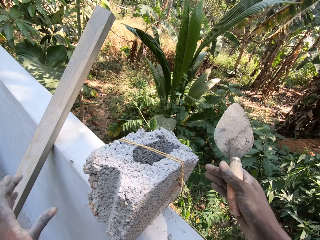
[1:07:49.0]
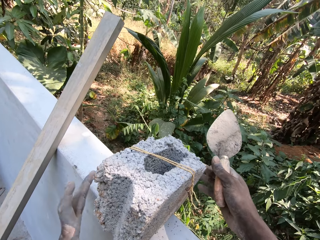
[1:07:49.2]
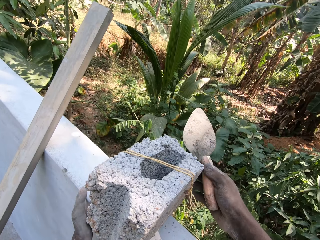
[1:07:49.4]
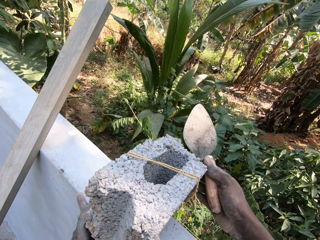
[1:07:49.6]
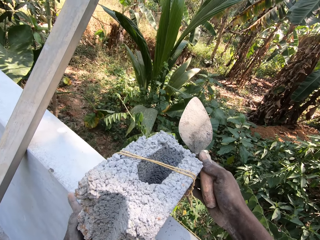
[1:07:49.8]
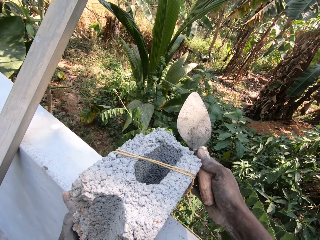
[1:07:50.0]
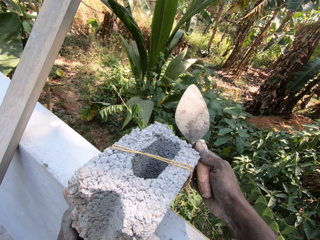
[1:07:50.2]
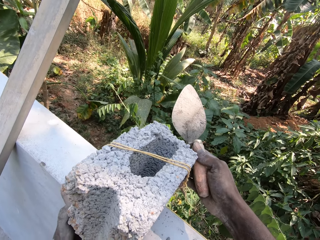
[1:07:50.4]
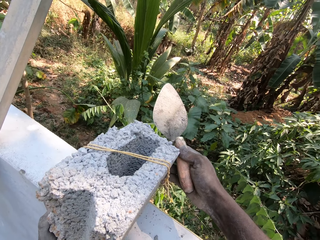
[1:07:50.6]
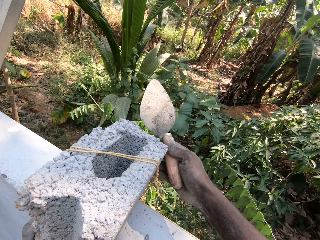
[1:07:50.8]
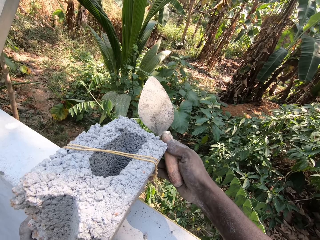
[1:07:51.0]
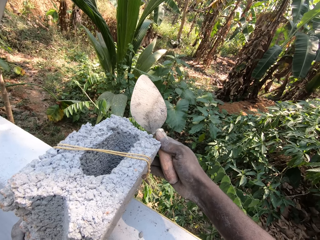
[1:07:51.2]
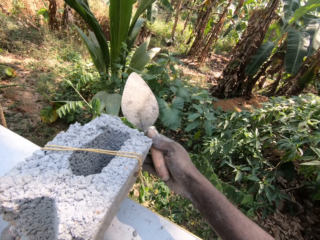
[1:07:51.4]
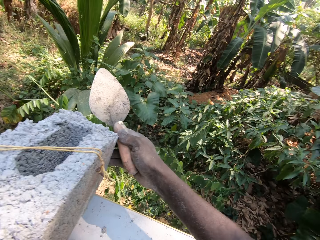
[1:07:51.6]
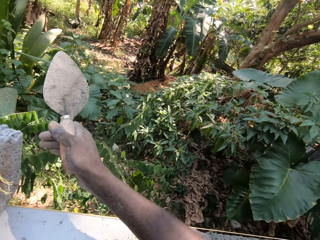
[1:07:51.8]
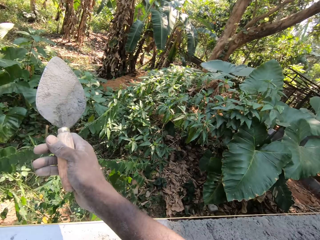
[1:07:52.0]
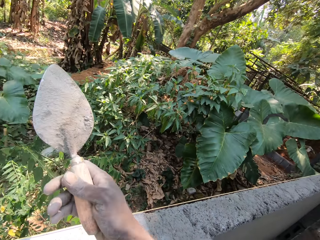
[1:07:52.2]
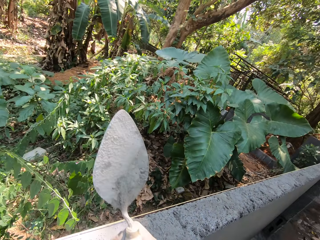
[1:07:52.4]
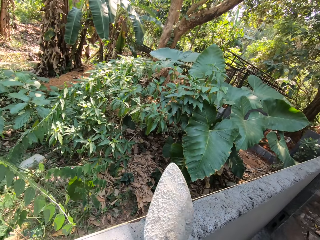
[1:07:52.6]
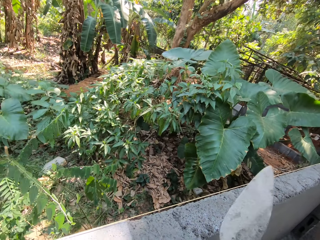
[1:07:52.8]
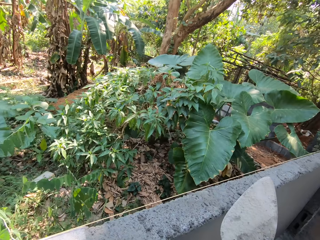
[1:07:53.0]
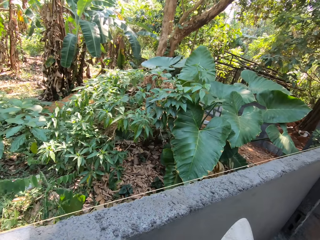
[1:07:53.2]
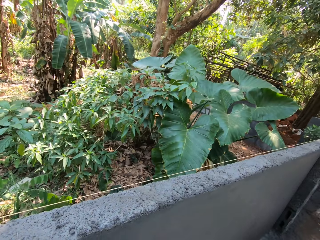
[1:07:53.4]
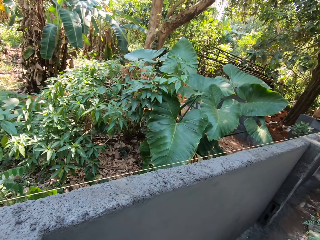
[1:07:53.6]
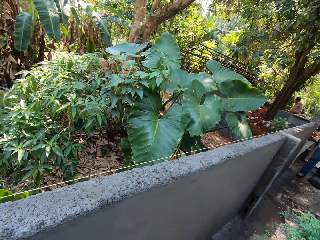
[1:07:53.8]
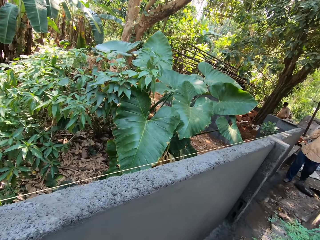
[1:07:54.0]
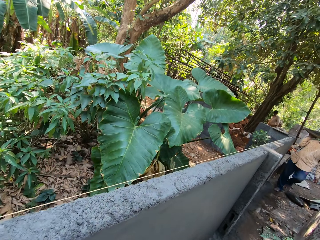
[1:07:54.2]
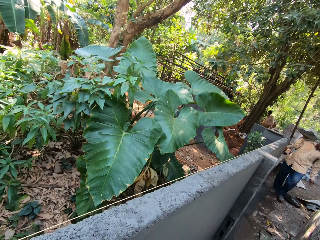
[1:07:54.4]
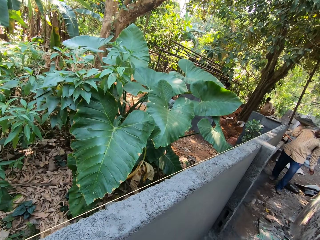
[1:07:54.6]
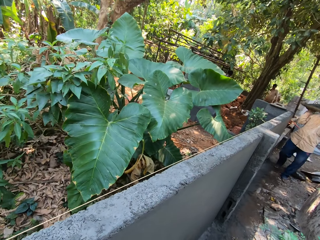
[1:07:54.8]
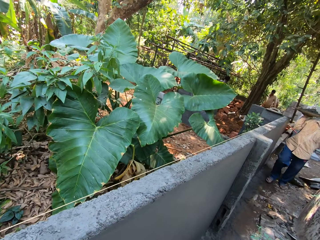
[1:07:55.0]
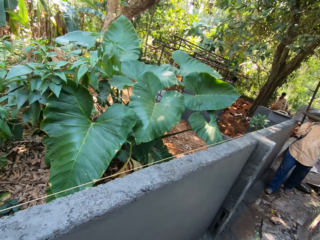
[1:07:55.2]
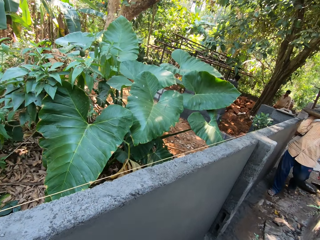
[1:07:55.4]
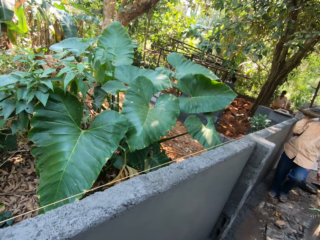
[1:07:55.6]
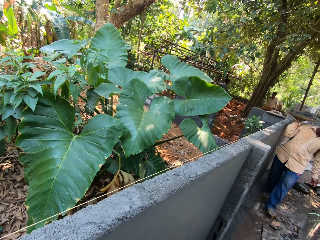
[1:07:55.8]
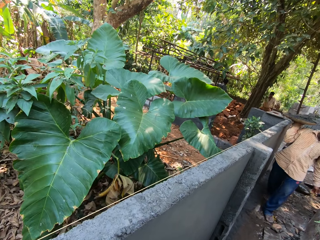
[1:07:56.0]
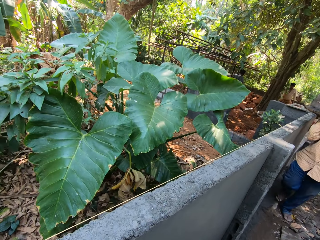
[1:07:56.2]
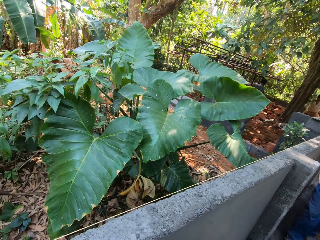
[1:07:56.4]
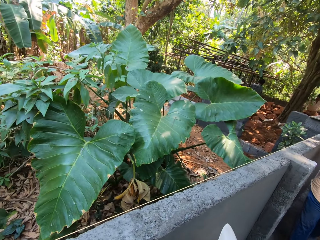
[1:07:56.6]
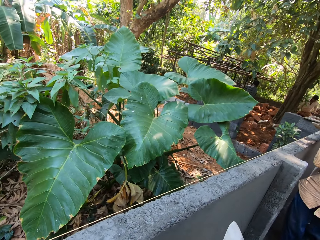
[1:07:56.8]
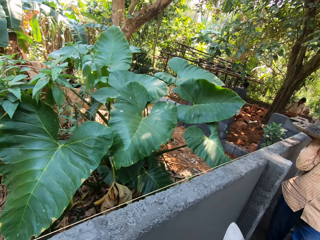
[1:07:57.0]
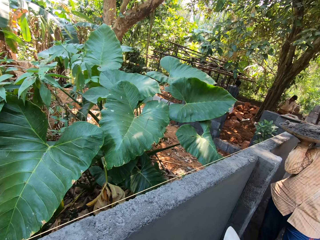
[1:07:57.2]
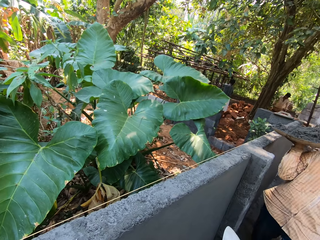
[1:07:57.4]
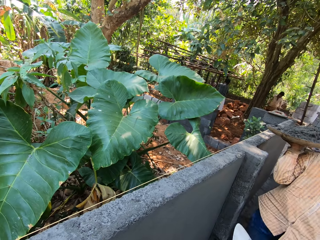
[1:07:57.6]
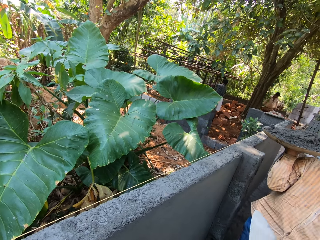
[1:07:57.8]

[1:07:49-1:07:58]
The camera wearer places the piece of wood or steel on the fence with his left hand. He adjusts a block on the fence with his hands. He walks. A man brings a tray of cement mortar towards the camera wearer.

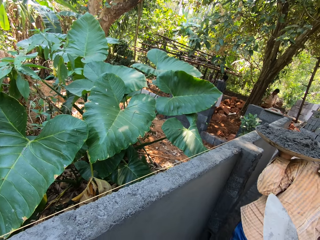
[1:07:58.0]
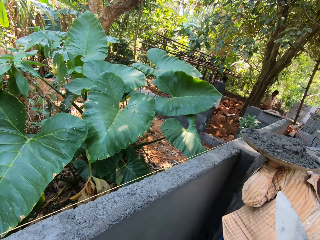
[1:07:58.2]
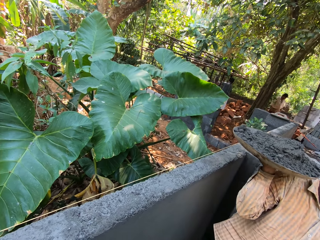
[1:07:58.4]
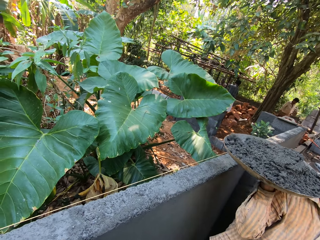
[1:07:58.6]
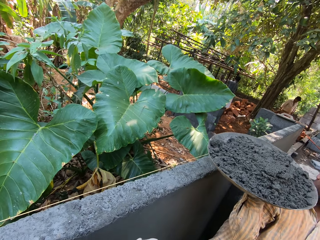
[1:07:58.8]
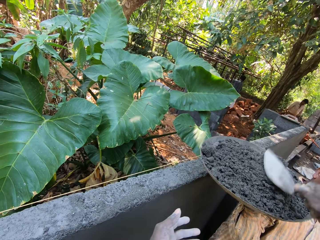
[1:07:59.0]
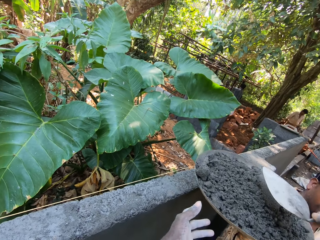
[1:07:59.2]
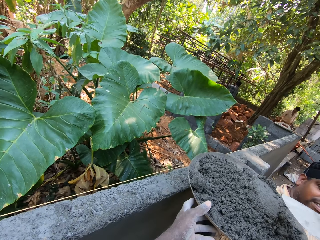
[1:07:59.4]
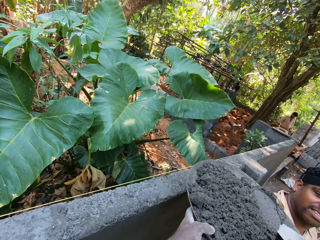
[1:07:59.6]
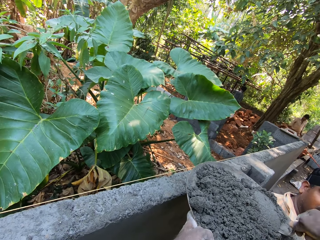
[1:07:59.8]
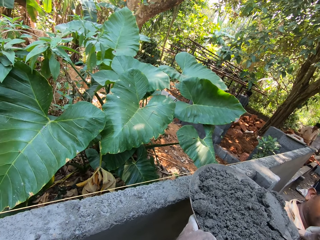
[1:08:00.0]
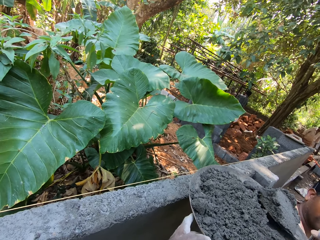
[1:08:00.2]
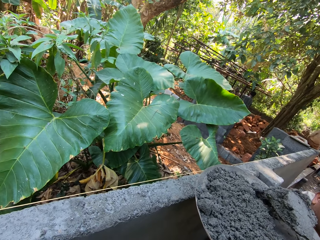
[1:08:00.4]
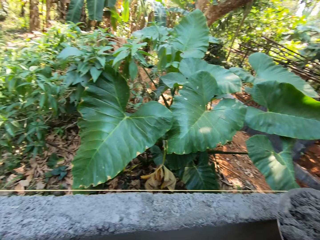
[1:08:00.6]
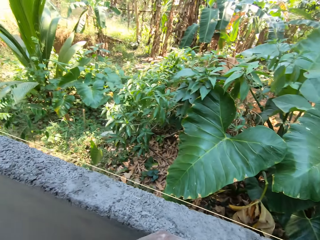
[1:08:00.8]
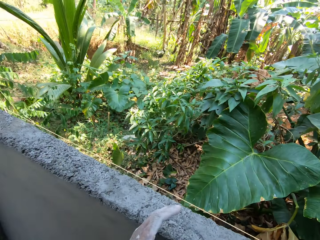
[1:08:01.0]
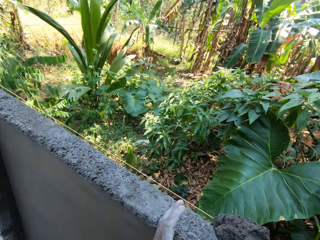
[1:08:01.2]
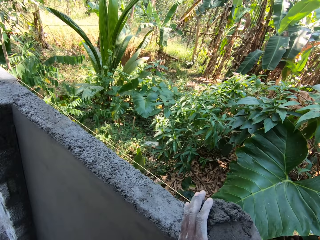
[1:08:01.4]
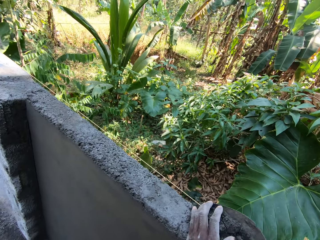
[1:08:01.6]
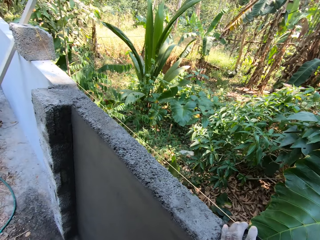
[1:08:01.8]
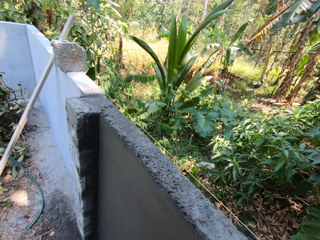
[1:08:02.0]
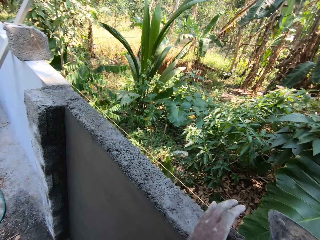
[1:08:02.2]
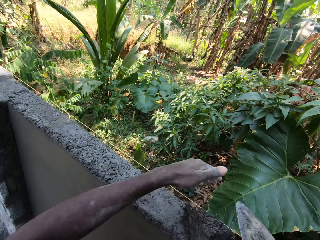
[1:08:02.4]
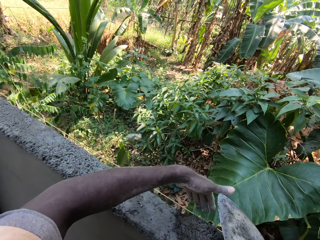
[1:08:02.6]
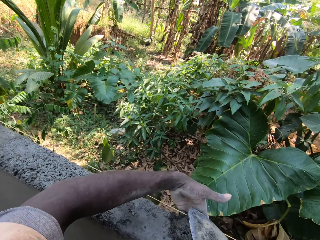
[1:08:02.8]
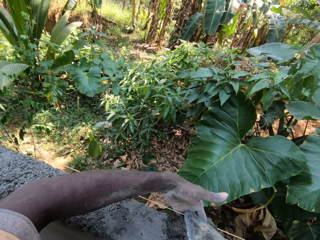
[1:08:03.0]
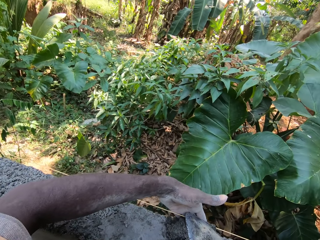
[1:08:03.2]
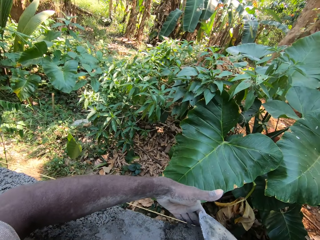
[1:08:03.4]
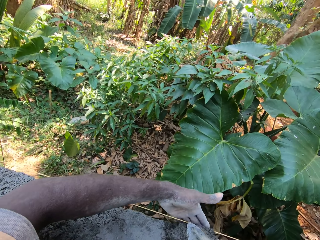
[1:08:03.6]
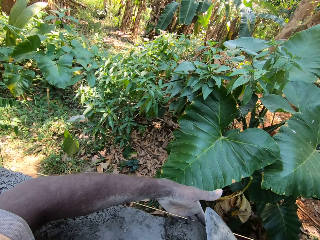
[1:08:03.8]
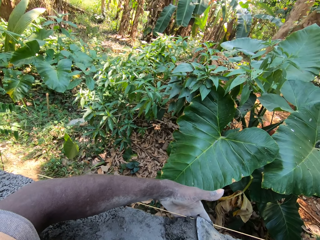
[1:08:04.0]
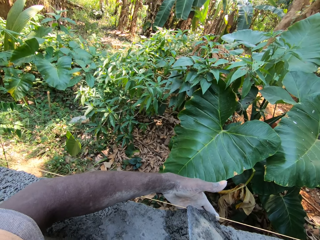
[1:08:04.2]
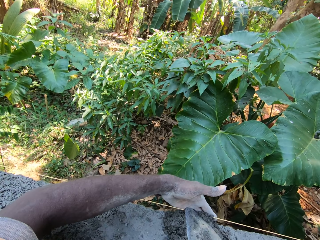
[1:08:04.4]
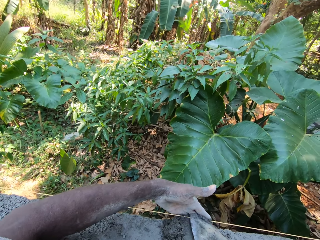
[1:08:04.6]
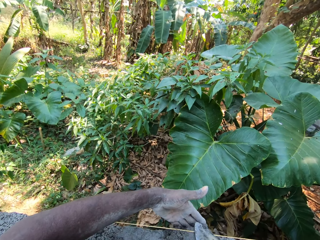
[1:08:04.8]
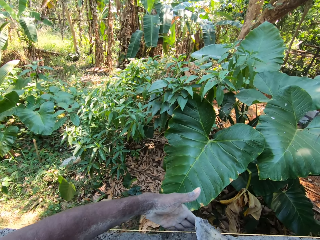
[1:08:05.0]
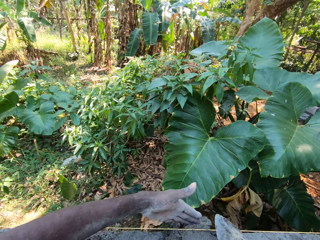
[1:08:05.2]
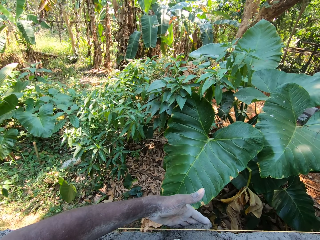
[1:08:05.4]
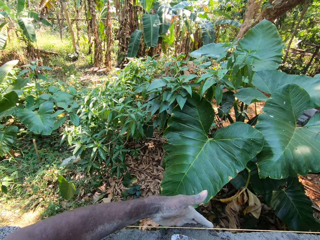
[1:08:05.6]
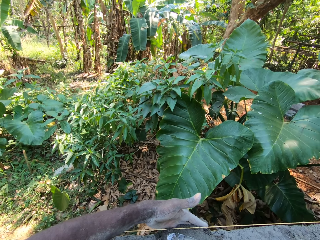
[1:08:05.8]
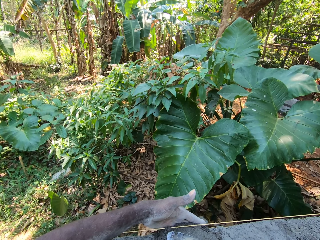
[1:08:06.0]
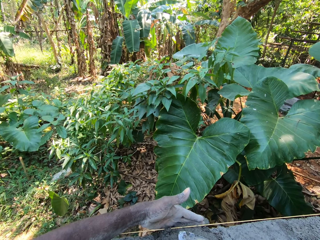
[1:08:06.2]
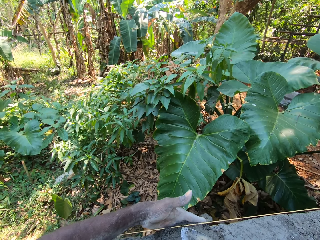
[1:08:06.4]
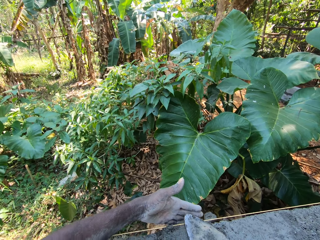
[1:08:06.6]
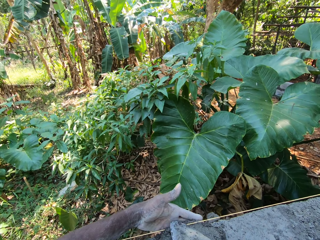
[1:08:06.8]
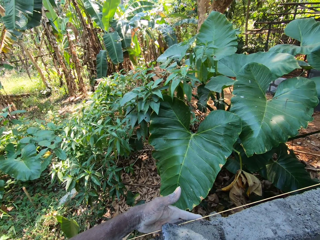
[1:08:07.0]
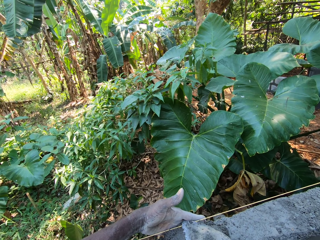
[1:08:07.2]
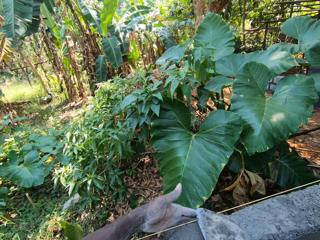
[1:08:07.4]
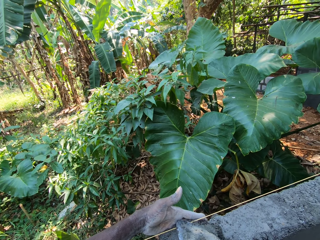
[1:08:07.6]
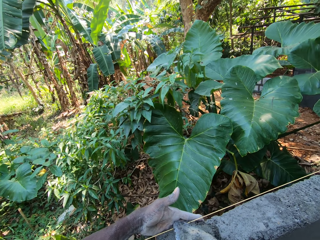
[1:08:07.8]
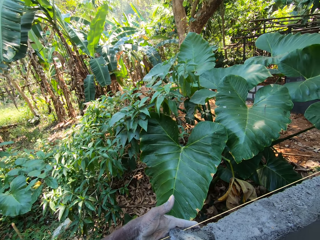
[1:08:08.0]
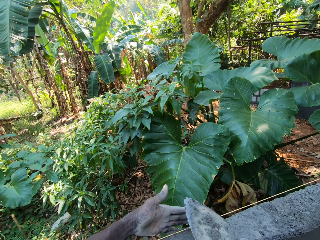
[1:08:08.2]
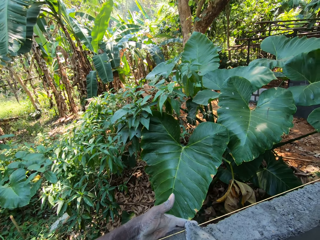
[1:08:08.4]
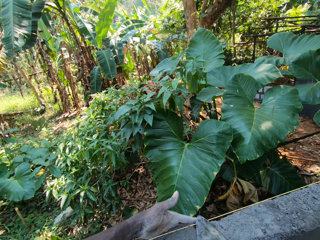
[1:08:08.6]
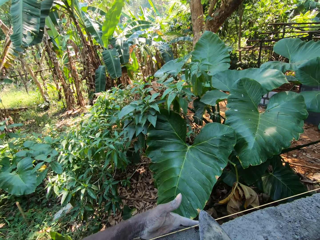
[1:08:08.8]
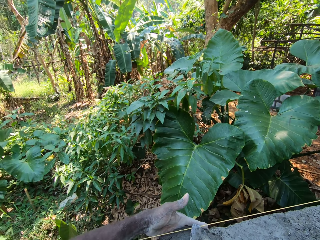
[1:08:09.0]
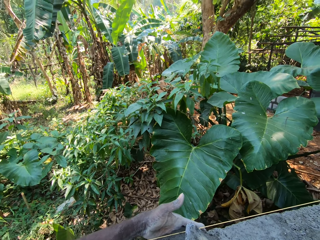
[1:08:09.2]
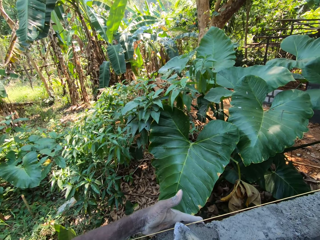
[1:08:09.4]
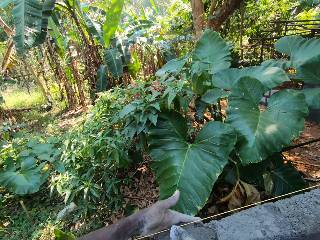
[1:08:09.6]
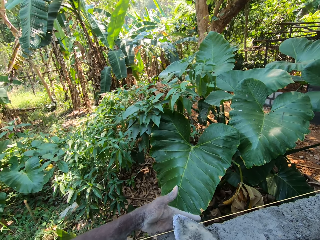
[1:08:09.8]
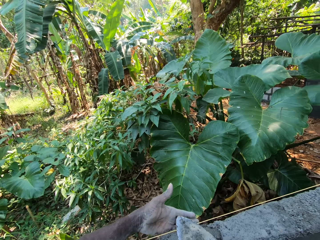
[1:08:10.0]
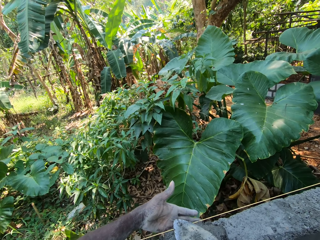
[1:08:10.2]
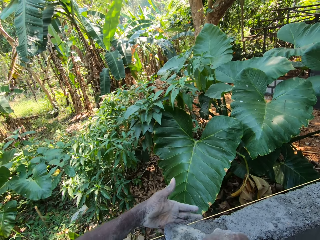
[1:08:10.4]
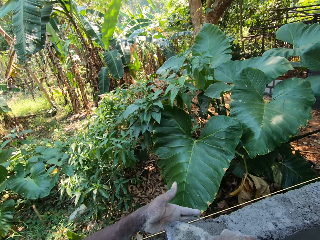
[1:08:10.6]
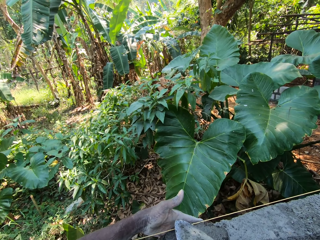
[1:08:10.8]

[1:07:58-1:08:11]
The camera wearer hits a hand trowel in his right hand on the cement mortar in the tray. The man converses with the camera wearer. The camera wearer holds the tray with his left hand. He scoops cement mortar from the tray with the hand trowel in his right hand. He pours the cement mortar in the hand trowel in his right hand on the fence. He adjusts the cement mortar on the fence with his left hand. He smoothens the cement mortar on the fence with the hand trowel and his left hand.
